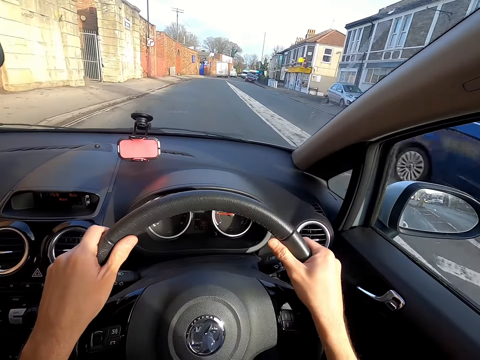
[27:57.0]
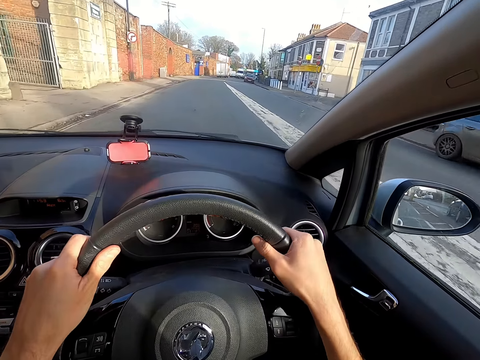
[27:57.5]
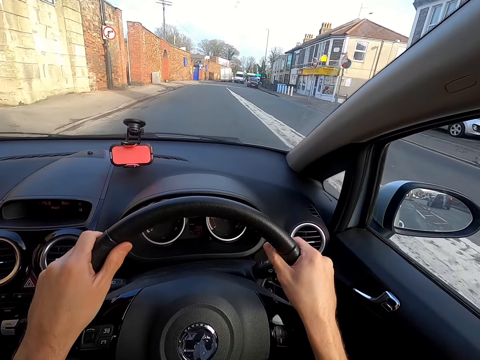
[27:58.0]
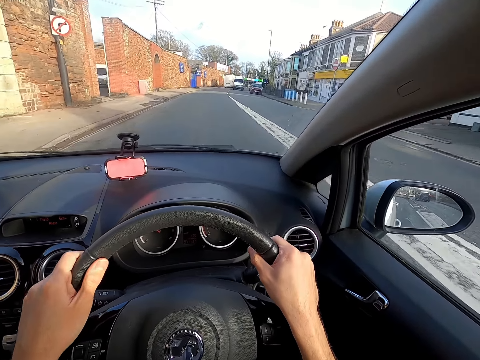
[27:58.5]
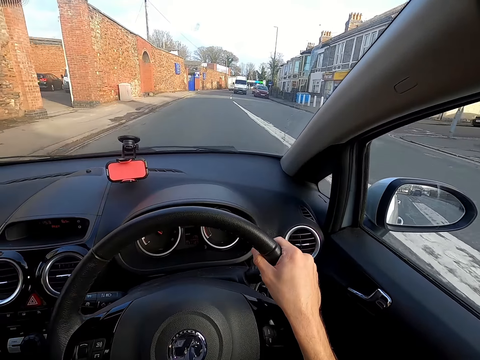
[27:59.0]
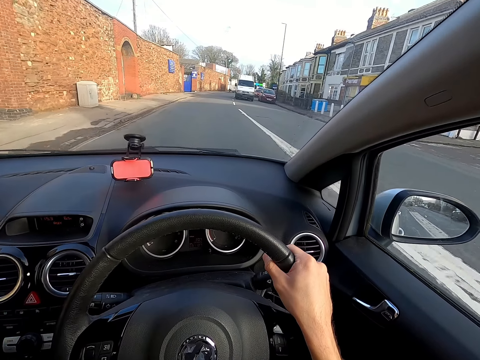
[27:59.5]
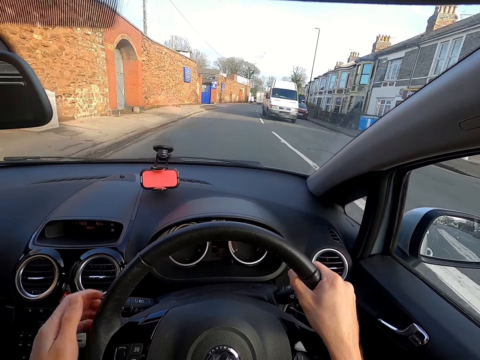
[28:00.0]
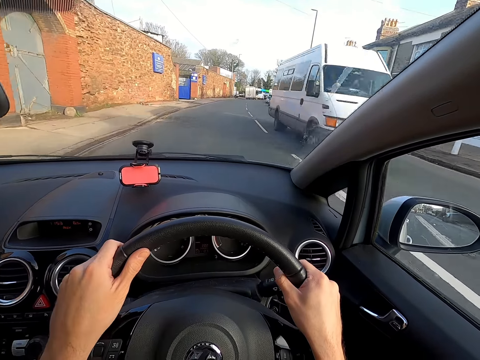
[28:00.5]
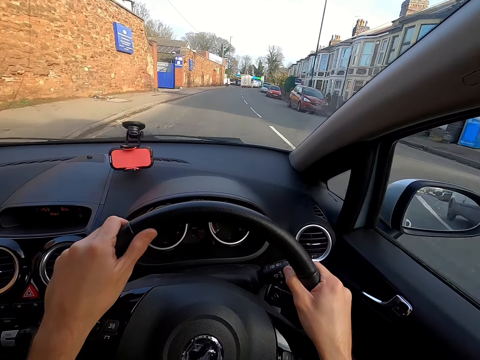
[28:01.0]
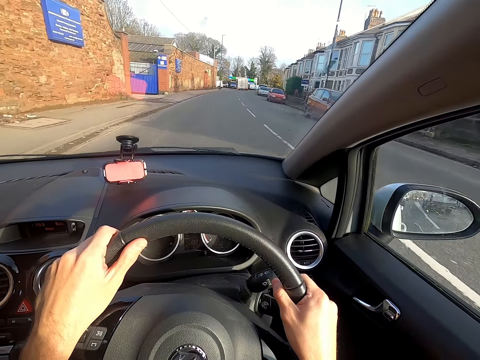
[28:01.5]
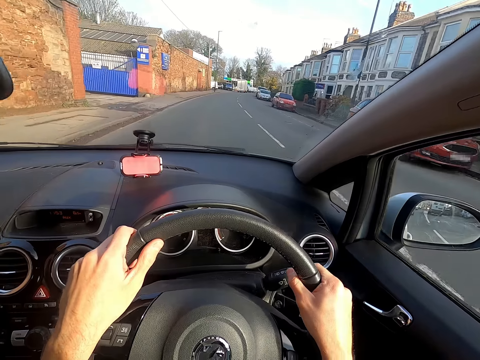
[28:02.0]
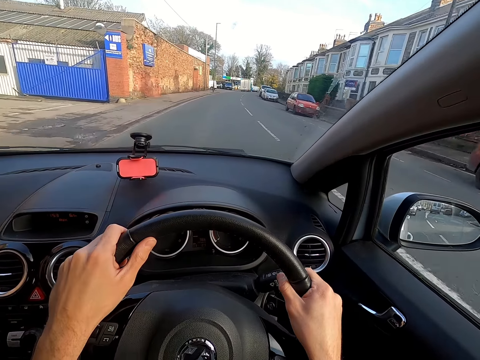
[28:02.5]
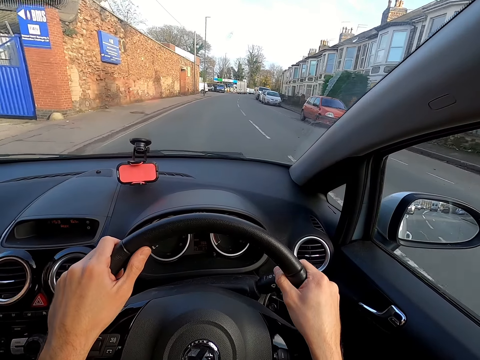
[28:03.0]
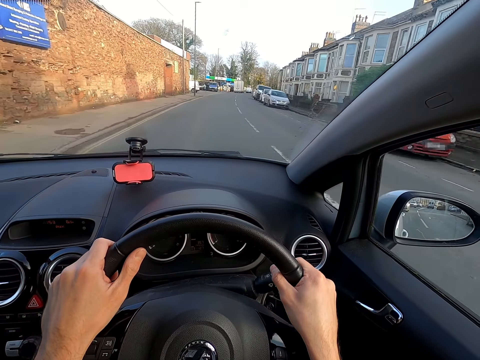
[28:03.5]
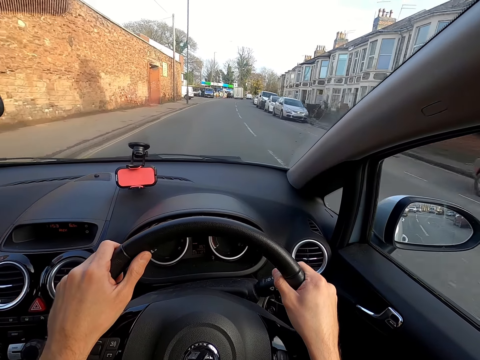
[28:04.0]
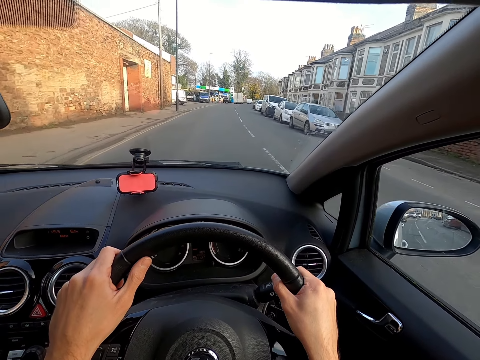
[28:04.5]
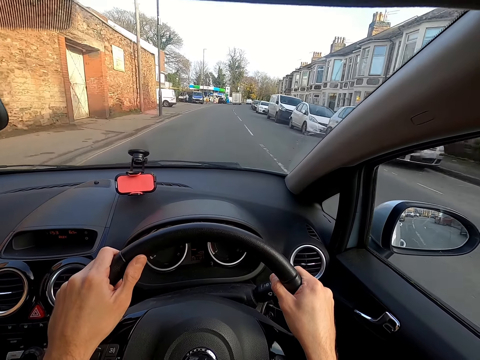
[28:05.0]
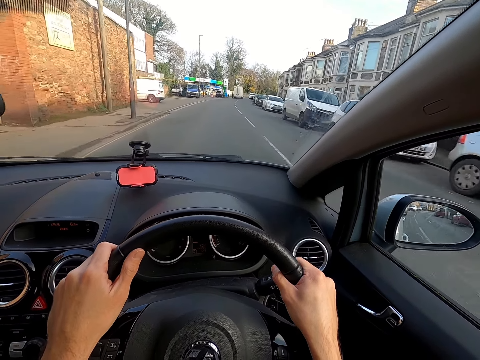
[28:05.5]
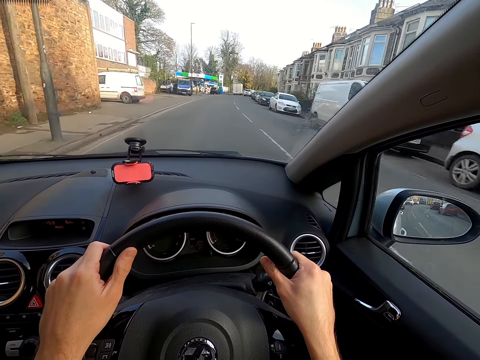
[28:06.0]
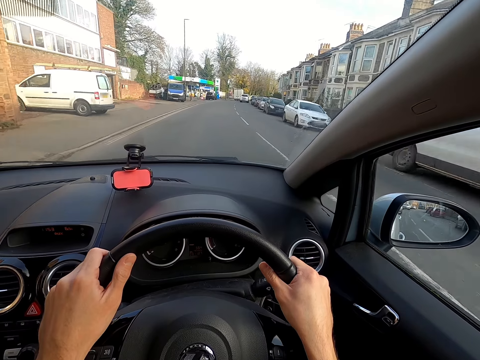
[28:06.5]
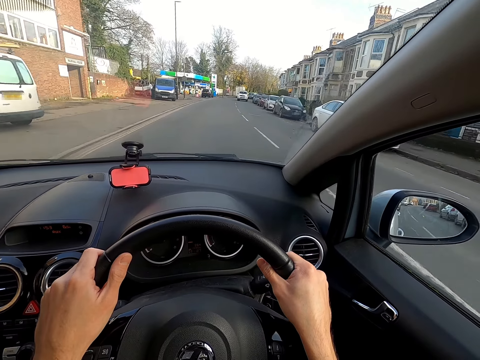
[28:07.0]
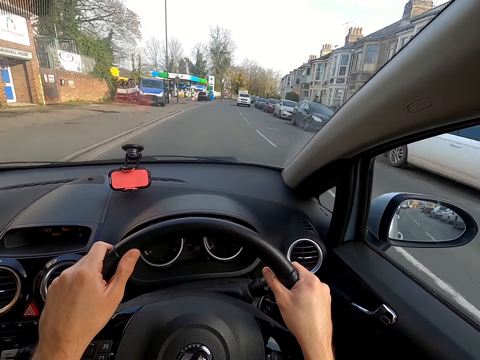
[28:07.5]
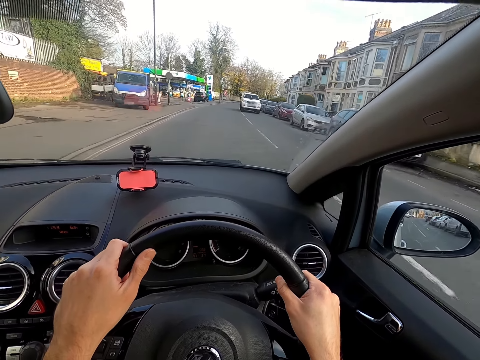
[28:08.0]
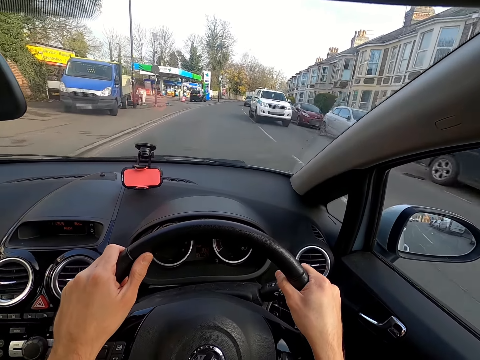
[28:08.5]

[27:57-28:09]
The camera wearer drives past a blue car. They drive past a white van.

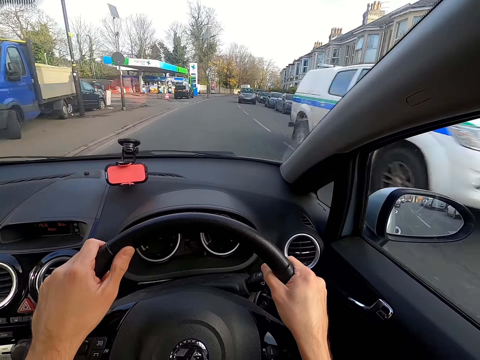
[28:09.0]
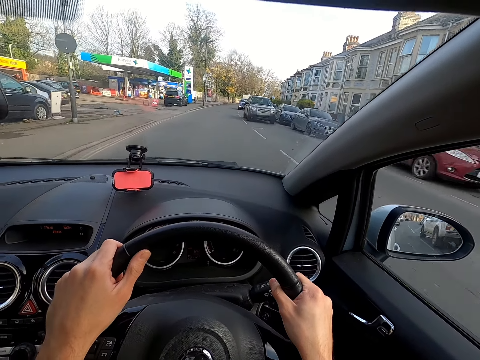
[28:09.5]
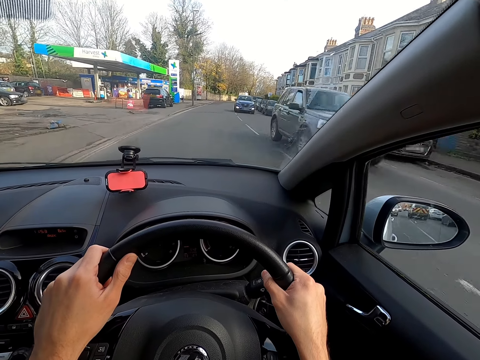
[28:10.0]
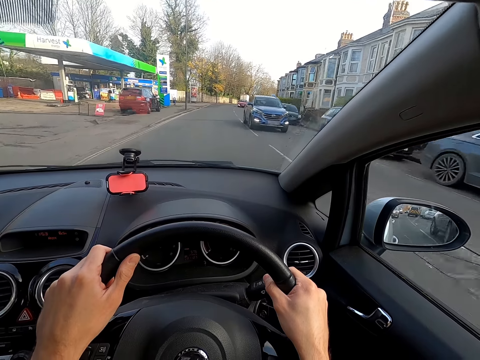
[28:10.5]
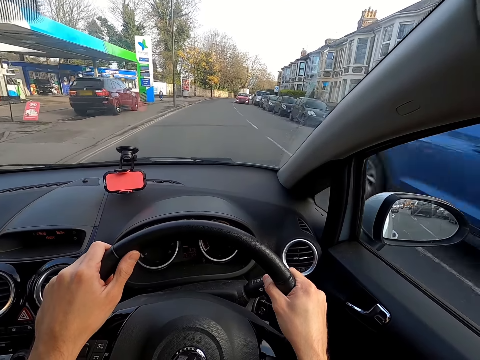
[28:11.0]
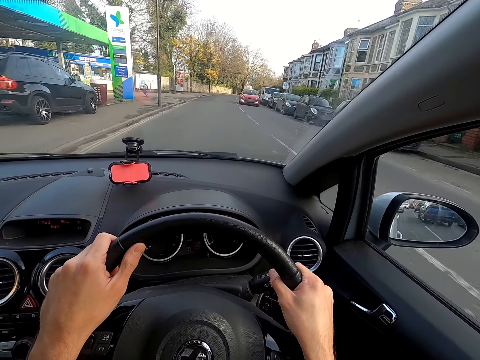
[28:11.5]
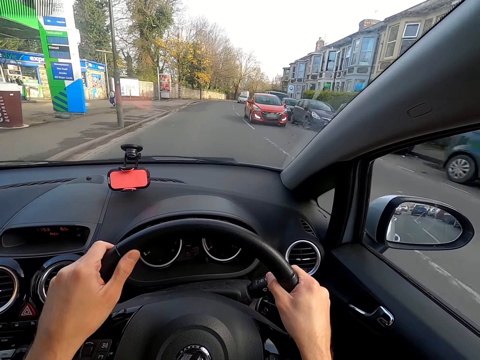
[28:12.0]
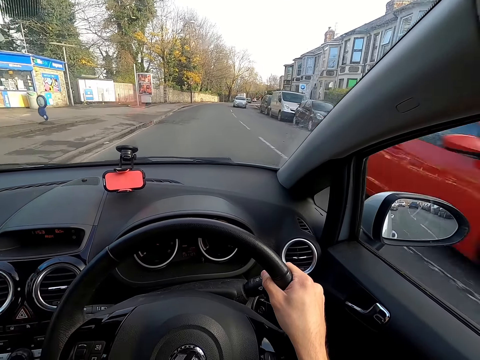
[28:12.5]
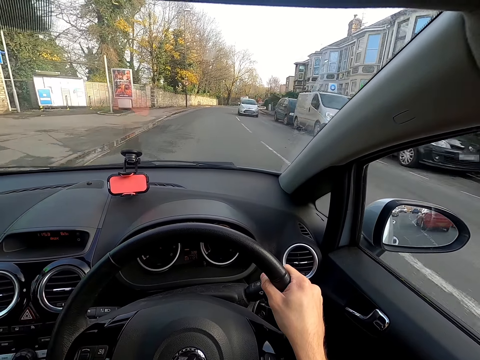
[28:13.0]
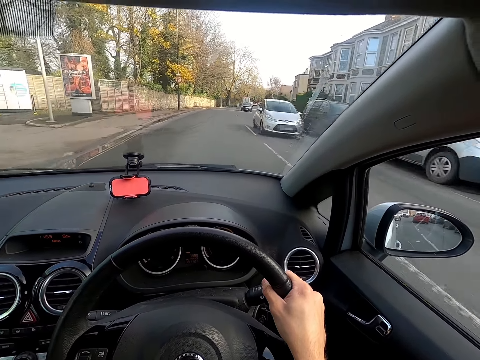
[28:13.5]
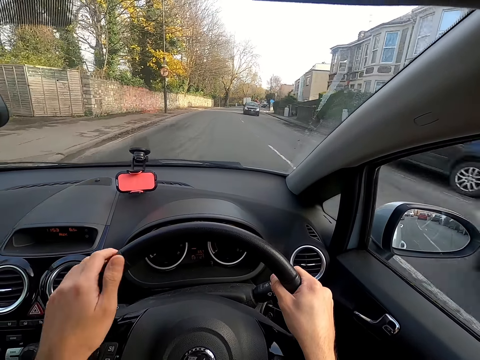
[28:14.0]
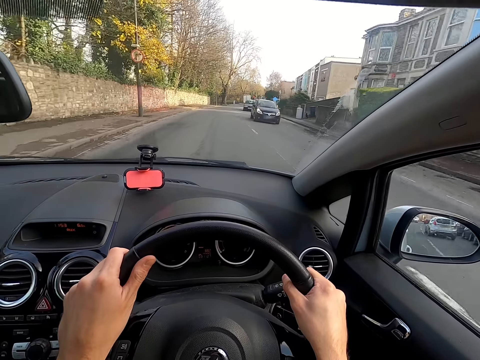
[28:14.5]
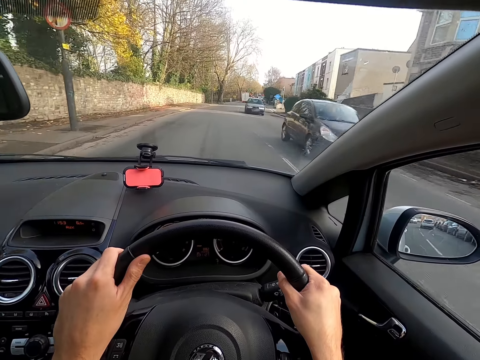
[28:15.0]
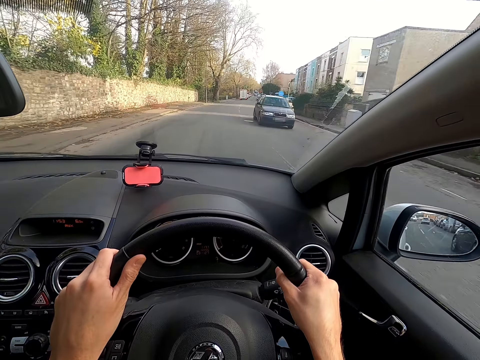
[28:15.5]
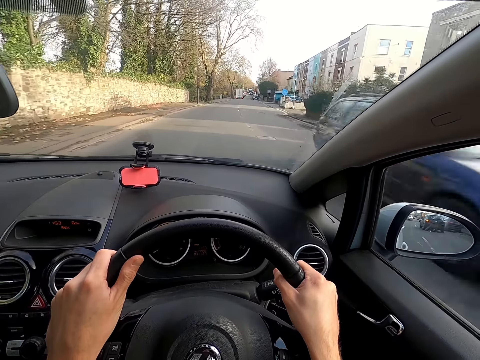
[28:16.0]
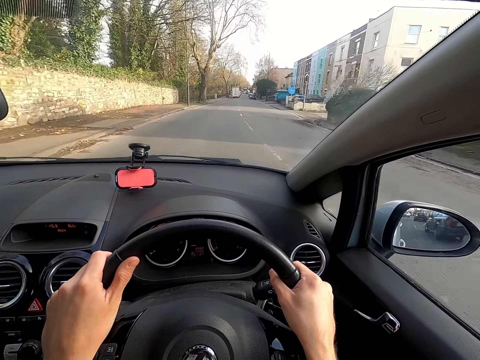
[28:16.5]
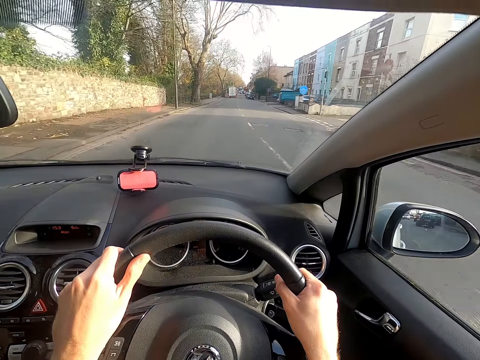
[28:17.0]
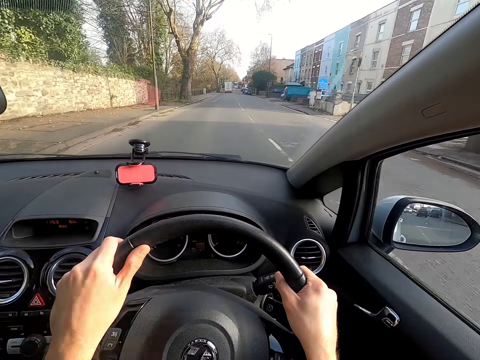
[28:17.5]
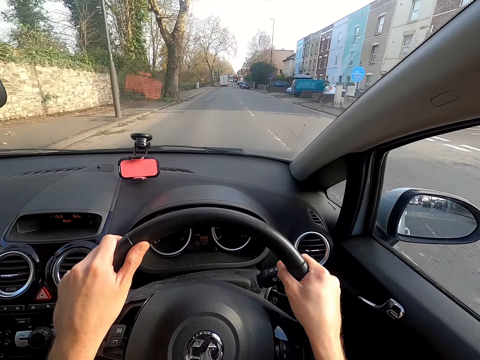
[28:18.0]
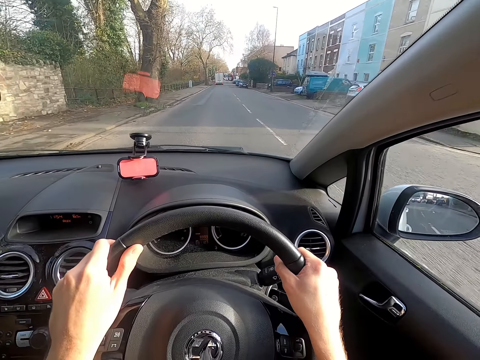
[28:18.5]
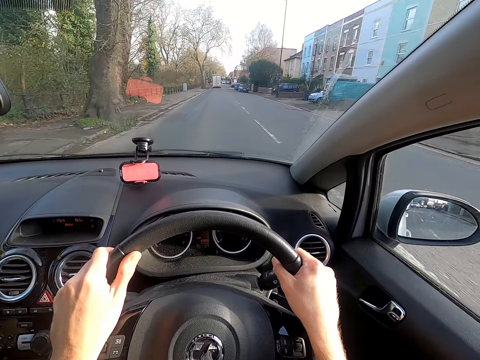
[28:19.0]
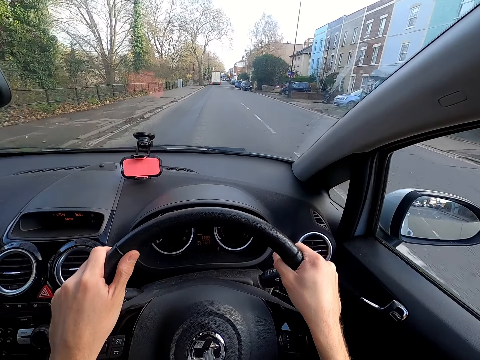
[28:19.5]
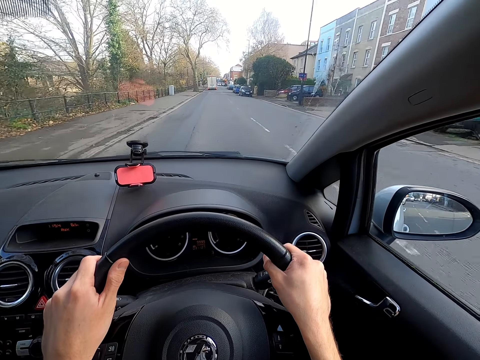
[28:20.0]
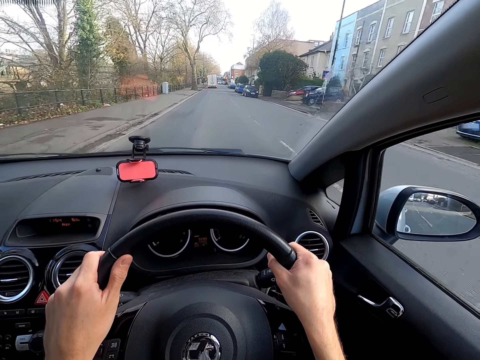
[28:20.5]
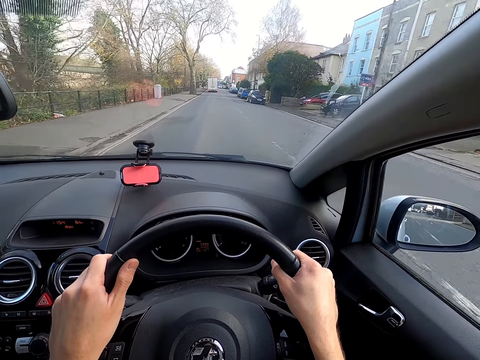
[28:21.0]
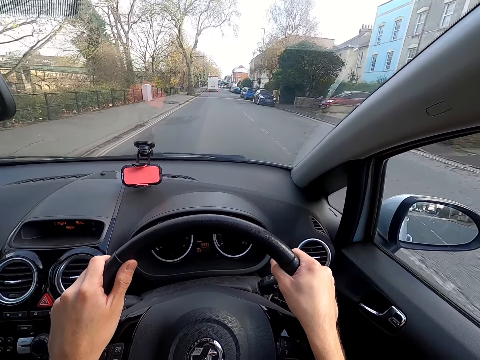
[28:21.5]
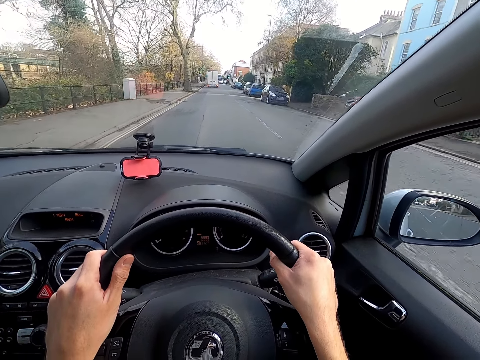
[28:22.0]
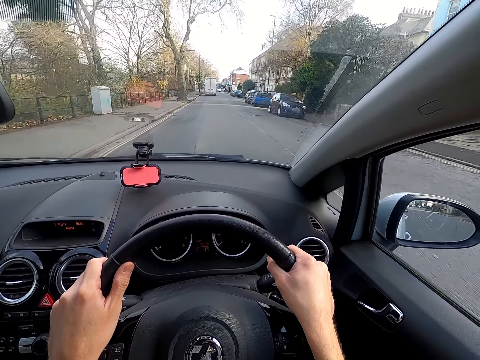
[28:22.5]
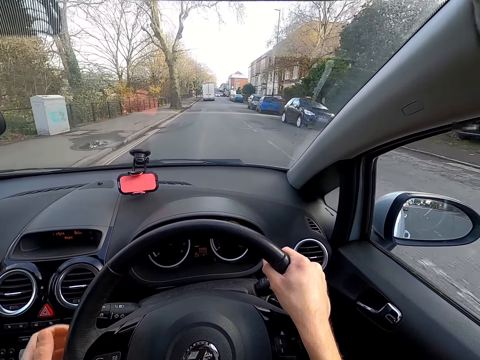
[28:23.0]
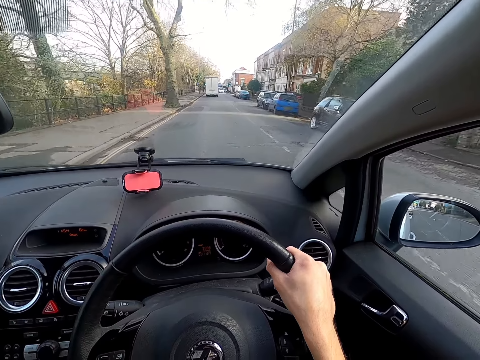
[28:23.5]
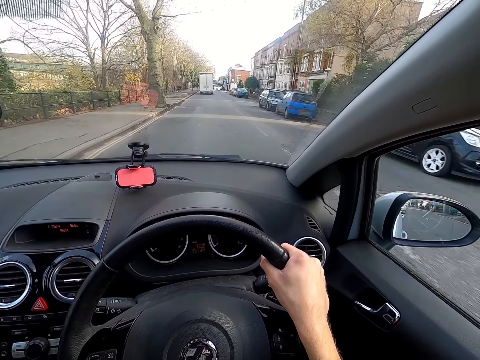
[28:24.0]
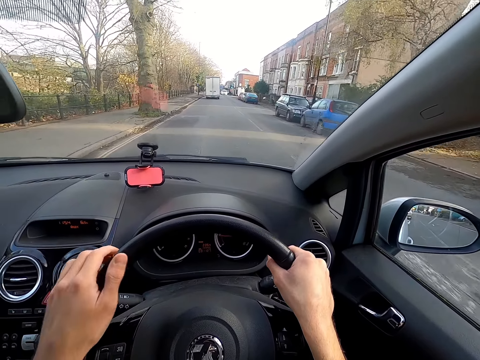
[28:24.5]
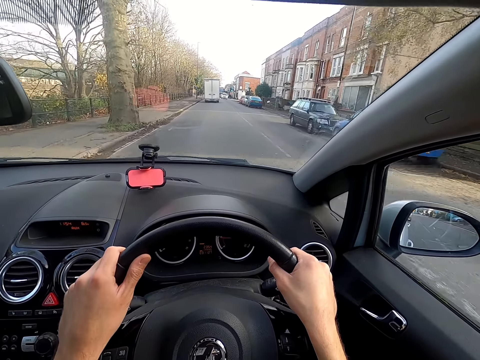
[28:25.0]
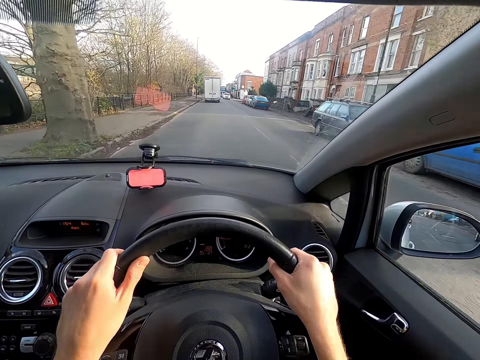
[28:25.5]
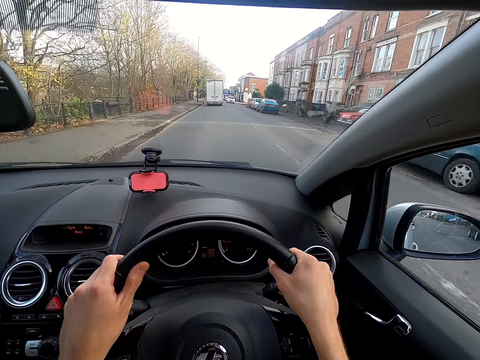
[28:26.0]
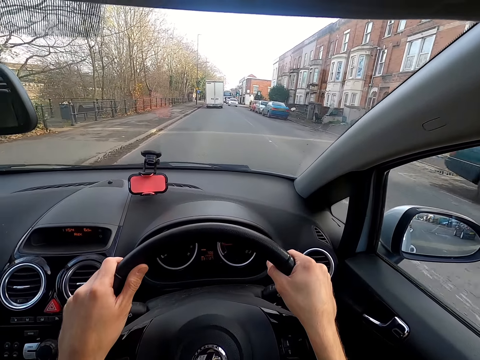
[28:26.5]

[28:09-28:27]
The camera wearer drives past a white pickup truck. They drive past a grey vehicle. They drive past a blue car. They drive past a red car. They drive past a white car. They drive past a black car. They drive past a blue car.
